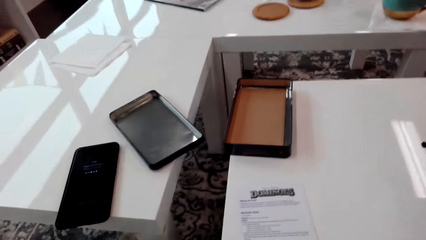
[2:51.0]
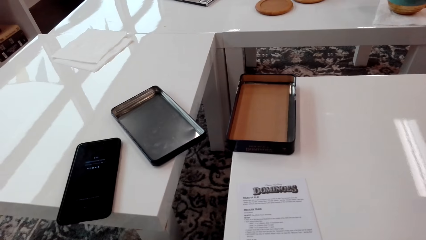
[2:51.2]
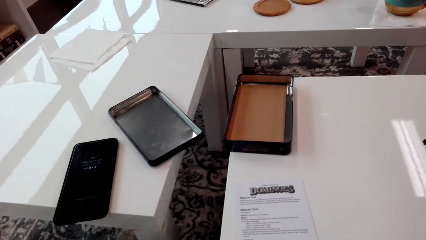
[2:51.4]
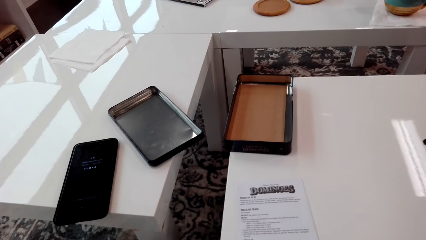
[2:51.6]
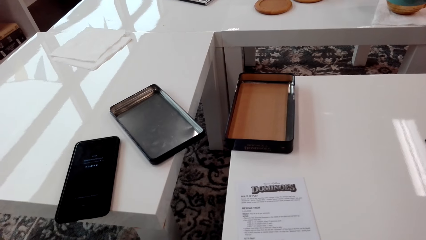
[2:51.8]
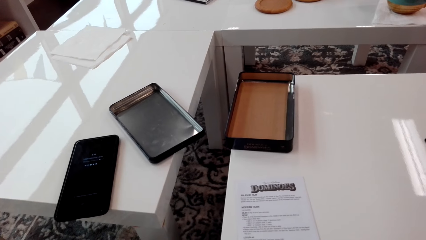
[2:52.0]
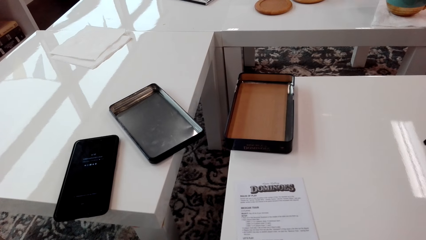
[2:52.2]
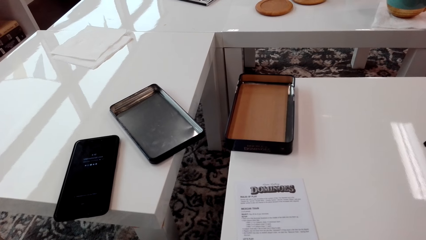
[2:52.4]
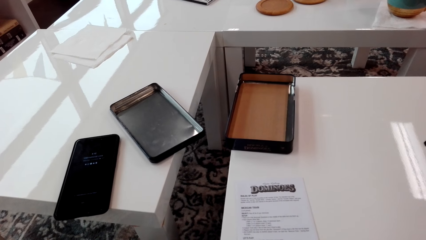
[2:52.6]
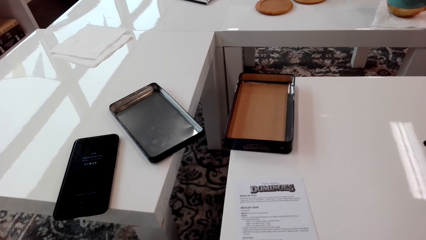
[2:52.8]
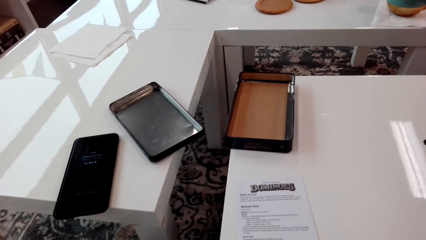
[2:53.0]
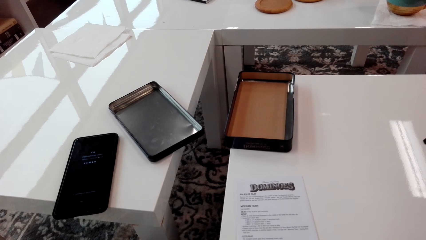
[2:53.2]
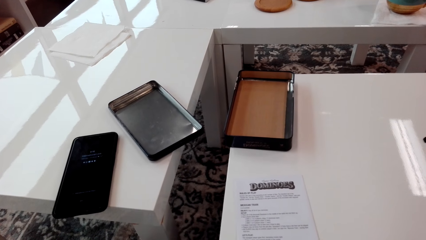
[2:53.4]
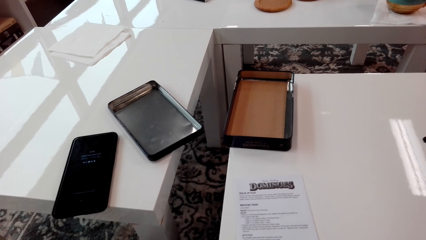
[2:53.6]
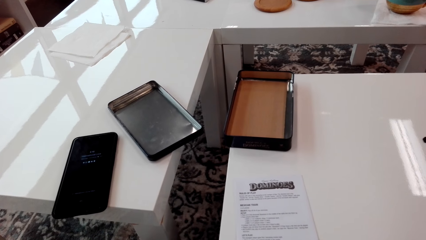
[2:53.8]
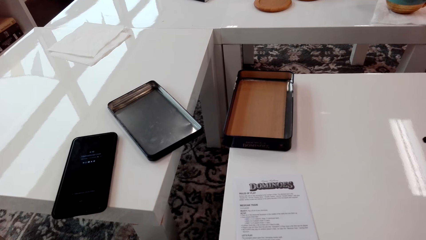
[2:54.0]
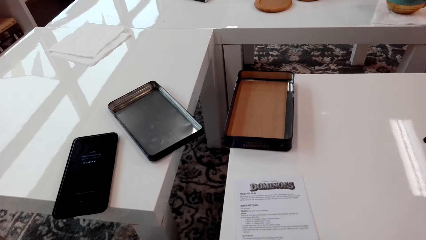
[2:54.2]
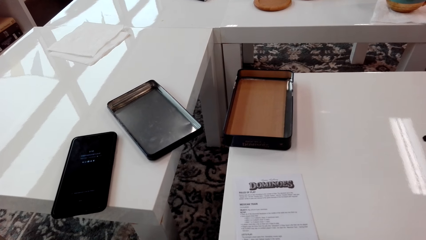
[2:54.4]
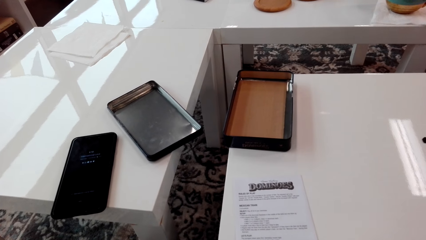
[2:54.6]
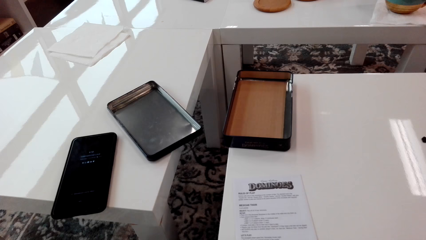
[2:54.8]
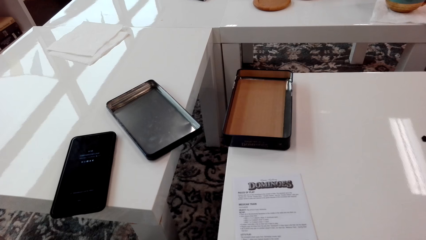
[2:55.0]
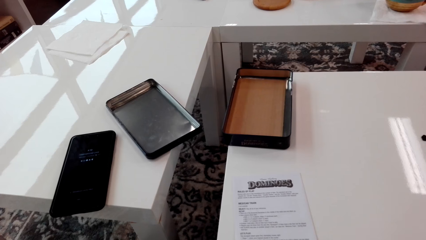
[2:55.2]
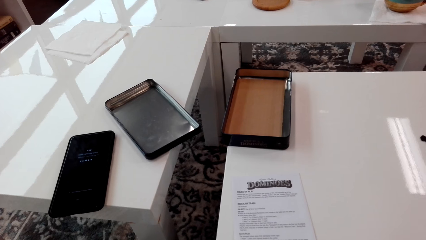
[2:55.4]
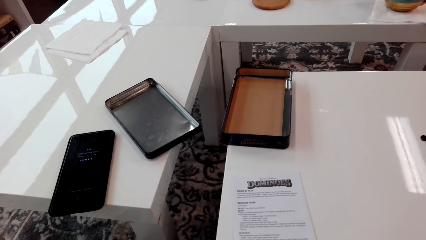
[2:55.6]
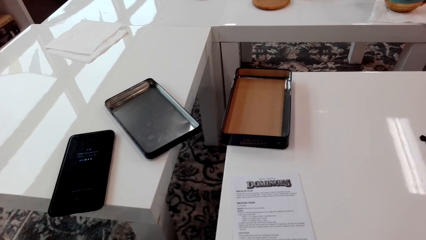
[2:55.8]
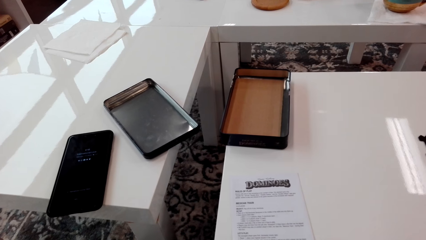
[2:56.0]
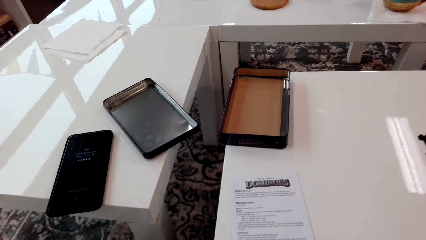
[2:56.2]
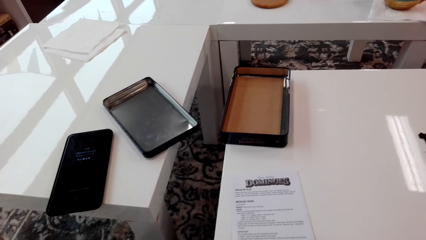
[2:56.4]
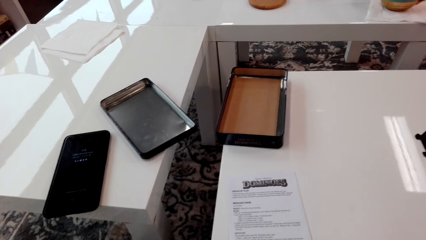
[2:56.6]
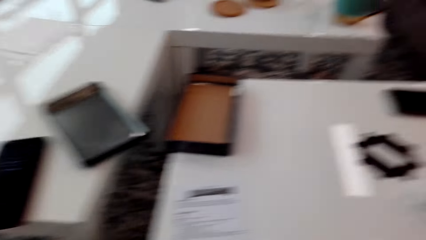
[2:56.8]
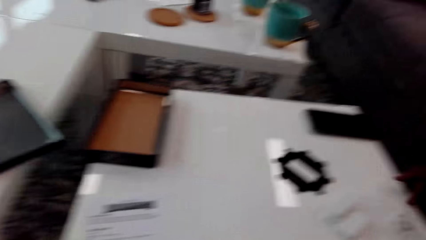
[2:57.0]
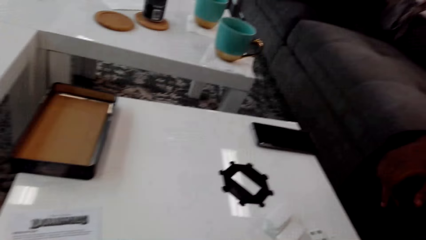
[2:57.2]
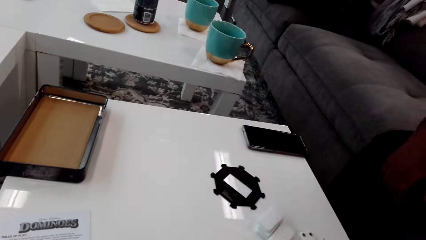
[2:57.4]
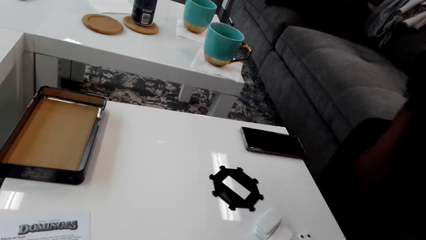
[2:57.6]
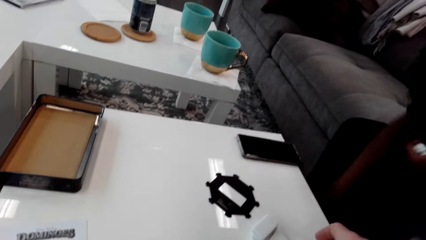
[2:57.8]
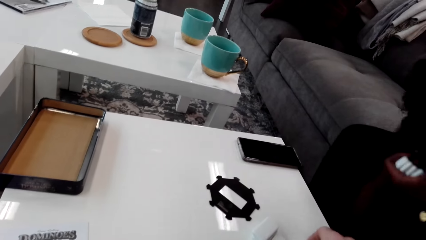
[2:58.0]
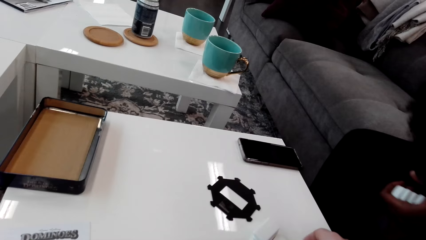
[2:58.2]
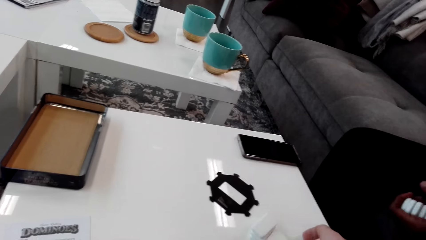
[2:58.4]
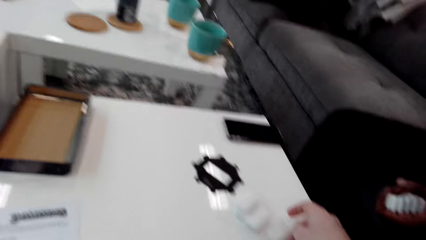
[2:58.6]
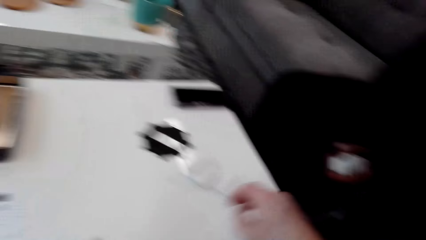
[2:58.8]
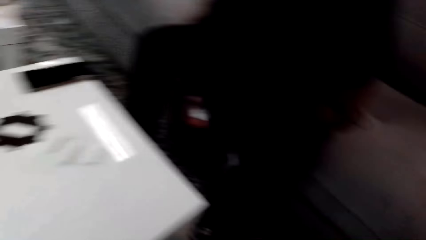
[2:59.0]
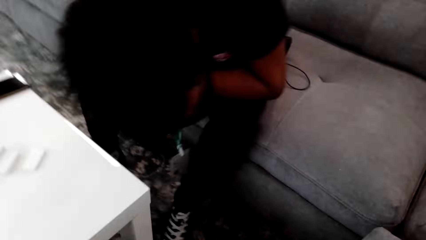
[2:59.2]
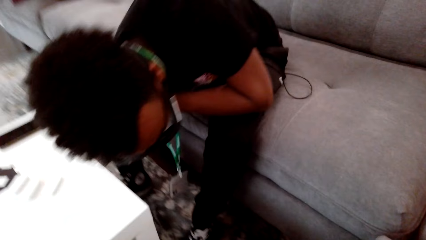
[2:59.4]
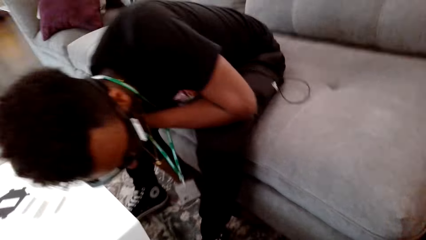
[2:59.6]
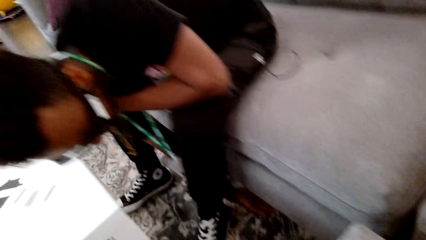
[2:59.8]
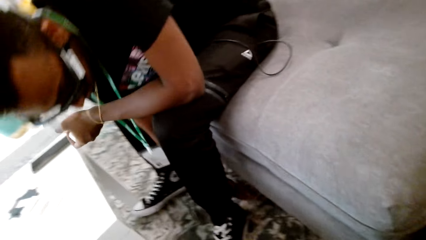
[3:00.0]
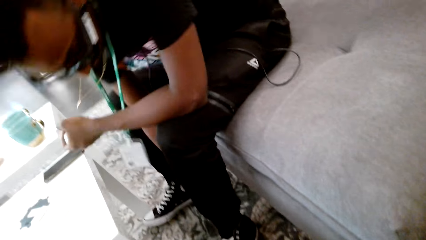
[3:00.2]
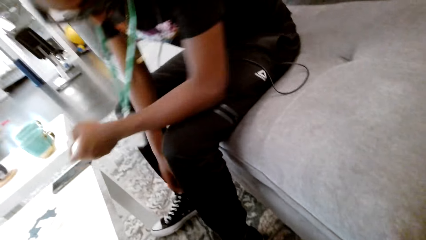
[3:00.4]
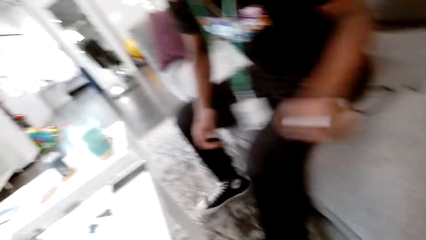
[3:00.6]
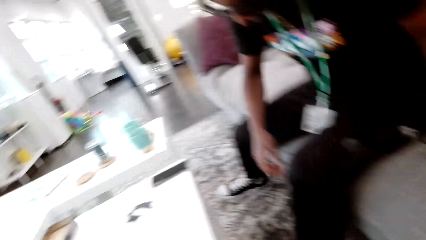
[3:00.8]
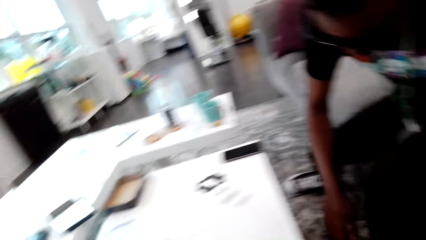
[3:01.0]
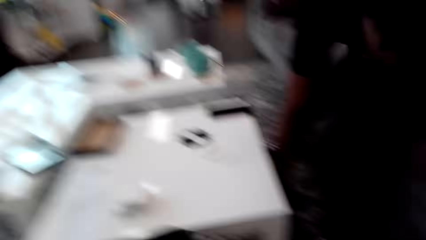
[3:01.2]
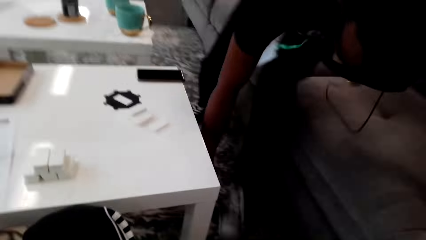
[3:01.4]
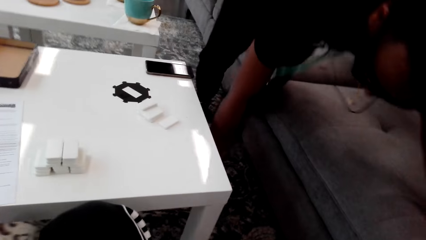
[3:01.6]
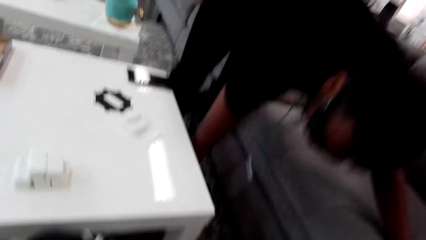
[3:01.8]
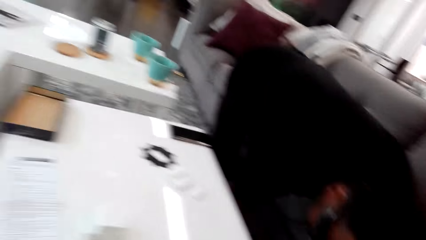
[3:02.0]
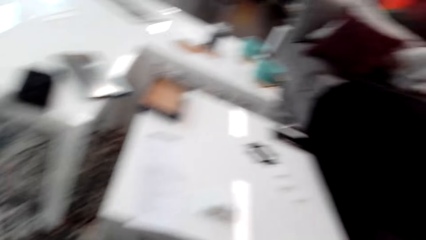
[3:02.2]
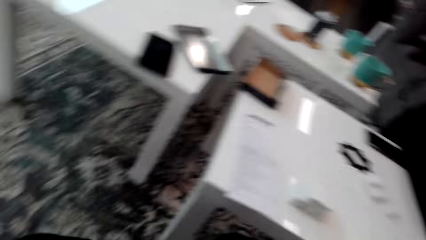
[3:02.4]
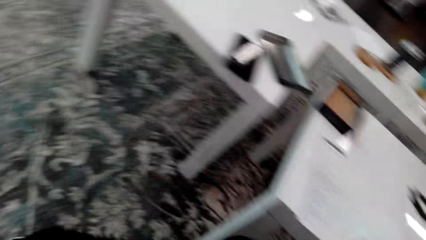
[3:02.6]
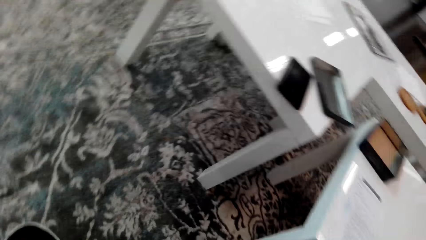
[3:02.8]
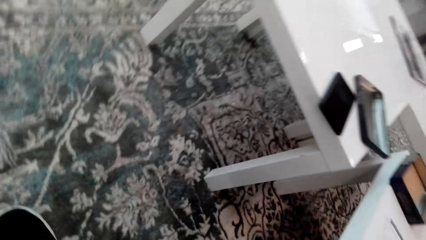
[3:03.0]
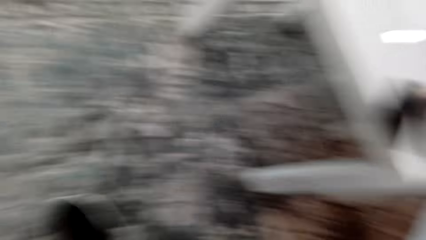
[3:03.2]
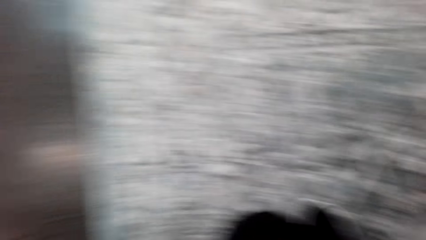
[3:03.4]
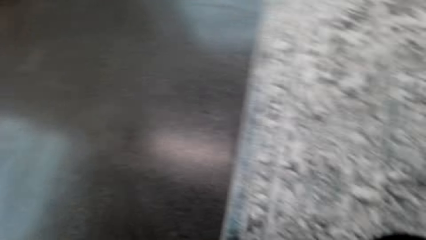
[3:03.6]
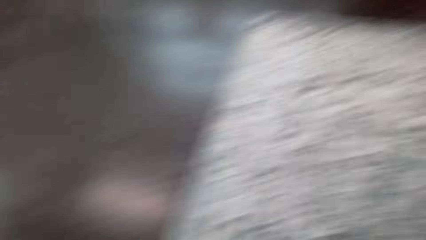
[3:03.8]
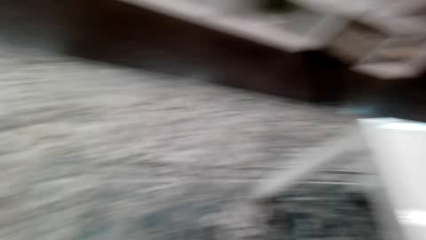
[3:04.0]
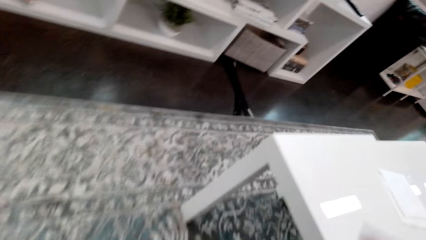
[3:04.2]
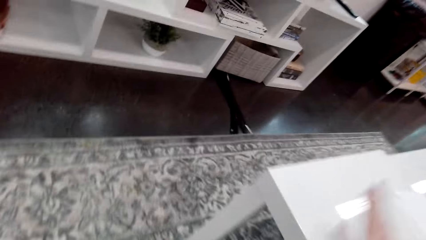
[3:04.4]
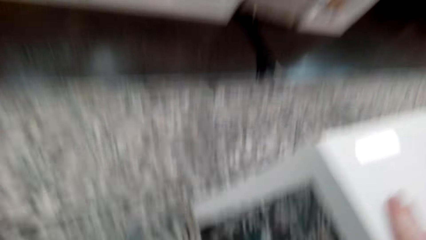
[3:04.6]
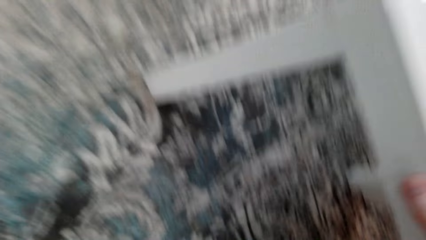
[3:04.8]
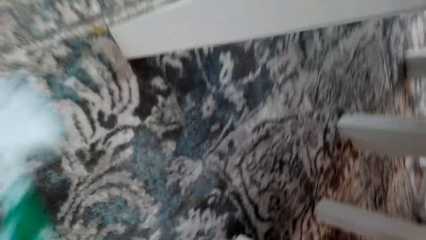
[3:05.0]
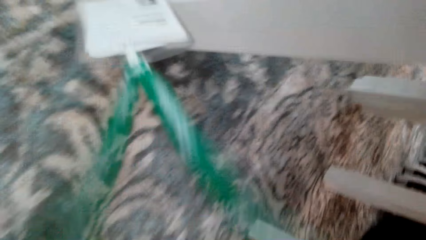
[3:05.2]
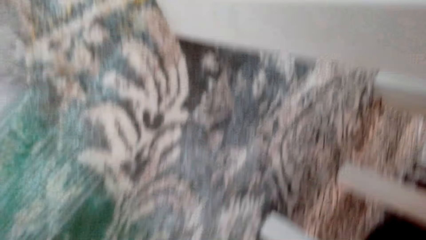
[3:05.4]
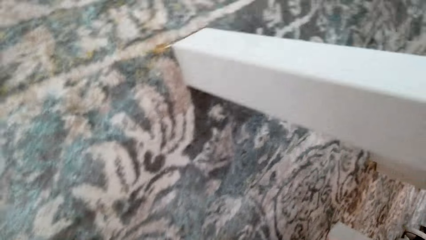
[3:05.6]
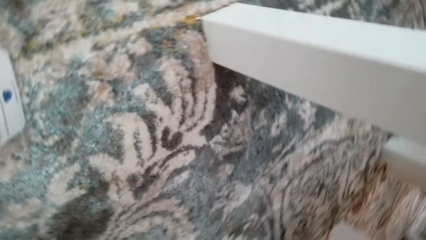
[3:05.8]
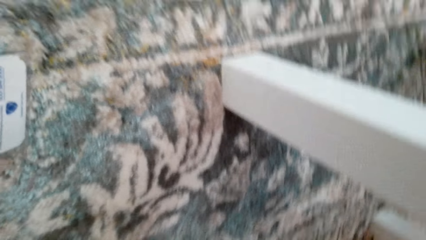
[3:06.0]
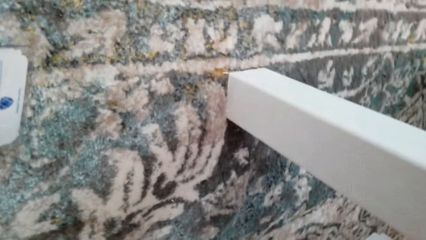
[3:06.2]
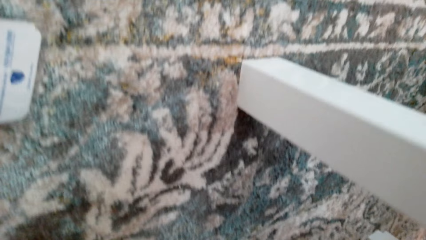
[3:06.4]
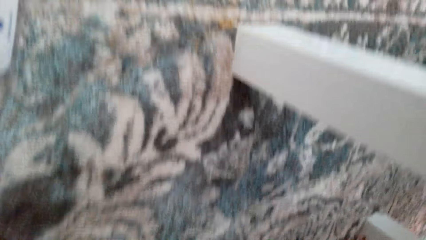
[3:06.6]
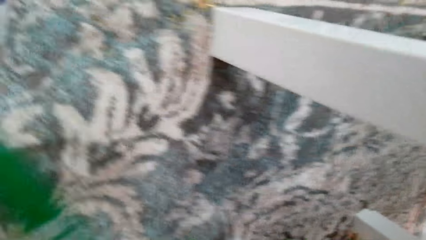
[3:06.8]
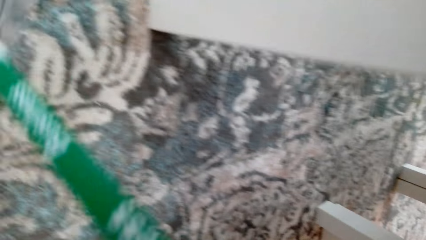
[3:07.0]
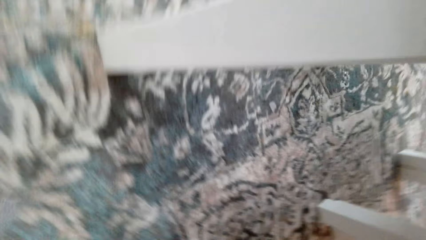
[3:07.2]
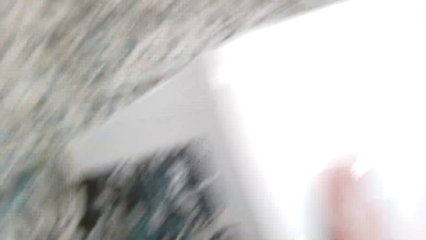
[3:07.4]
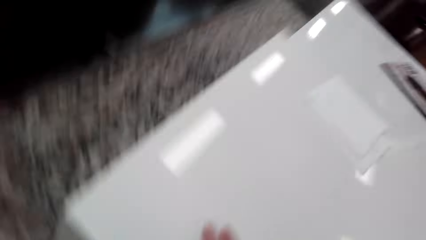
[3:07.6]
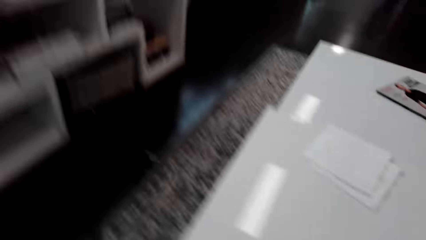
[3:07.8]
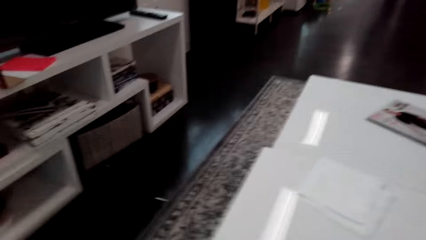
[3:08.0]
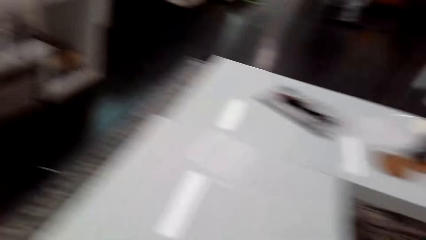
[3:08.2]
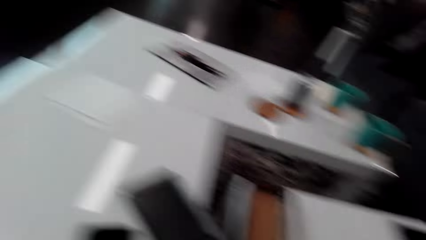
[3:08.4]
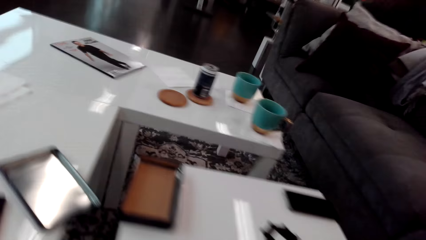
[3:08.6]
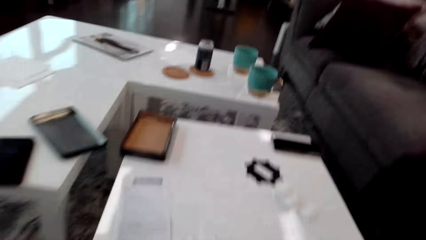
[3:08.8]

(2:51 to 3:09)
The camera wearer stares around. They look around. The man holds the dice. The man bends down and picks up a domino on the floor. The man bends. The camera wearer looks under the table. They look around, place a hand on the table, bend down and look around.
